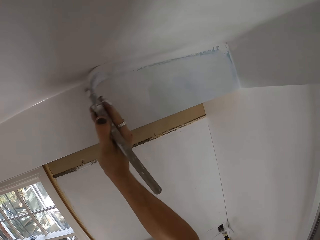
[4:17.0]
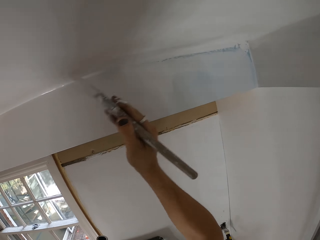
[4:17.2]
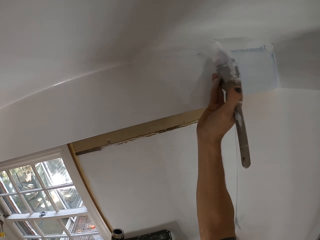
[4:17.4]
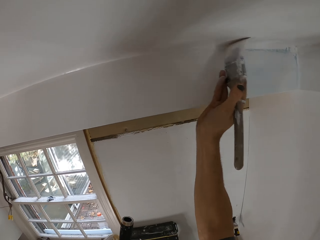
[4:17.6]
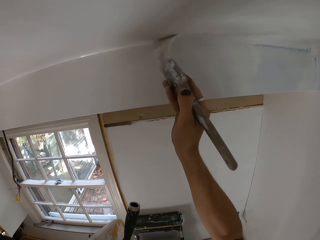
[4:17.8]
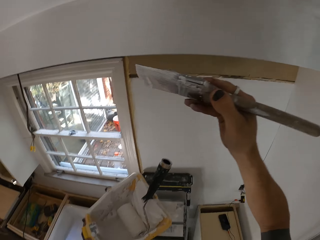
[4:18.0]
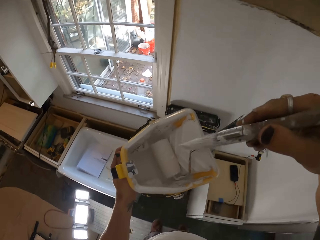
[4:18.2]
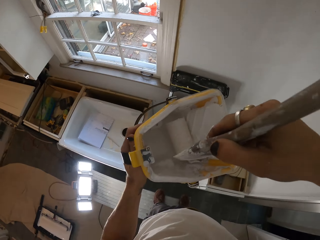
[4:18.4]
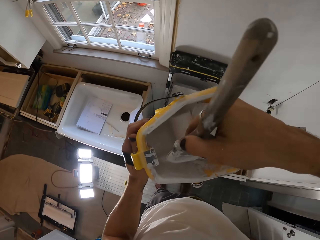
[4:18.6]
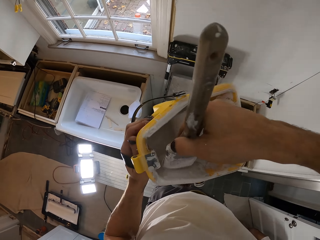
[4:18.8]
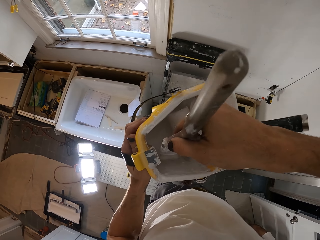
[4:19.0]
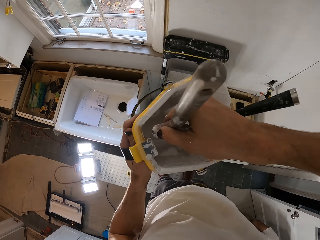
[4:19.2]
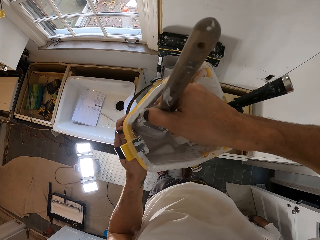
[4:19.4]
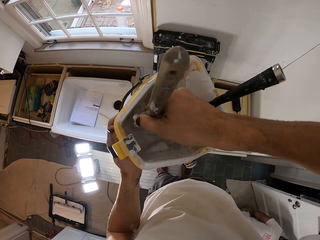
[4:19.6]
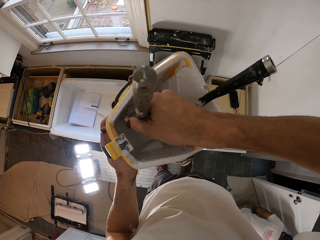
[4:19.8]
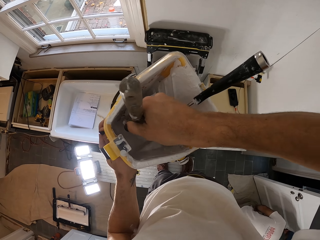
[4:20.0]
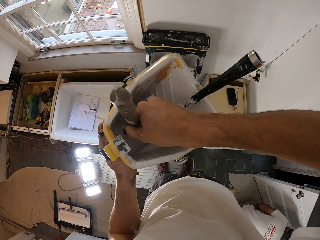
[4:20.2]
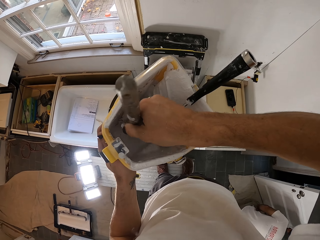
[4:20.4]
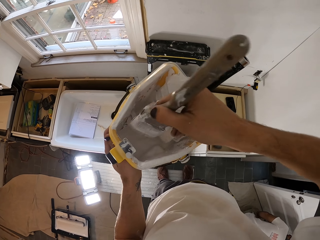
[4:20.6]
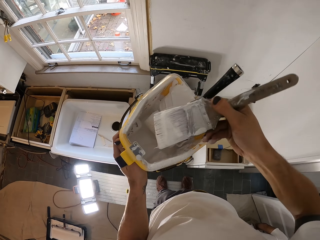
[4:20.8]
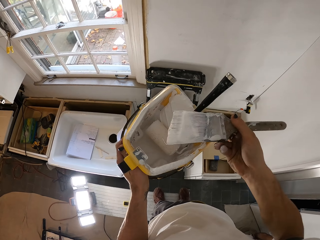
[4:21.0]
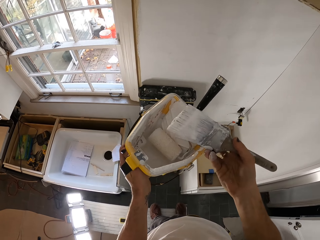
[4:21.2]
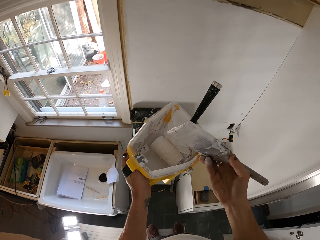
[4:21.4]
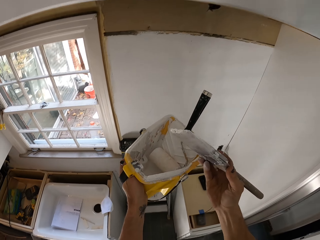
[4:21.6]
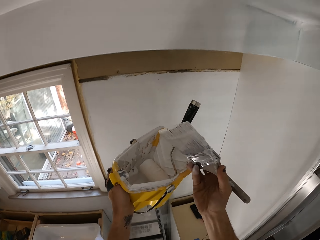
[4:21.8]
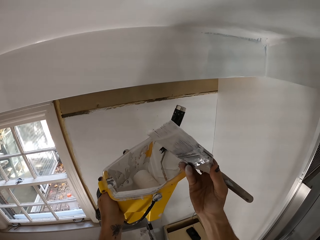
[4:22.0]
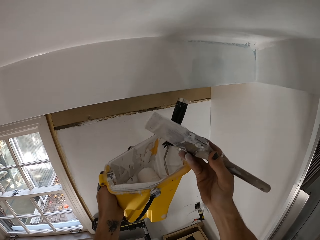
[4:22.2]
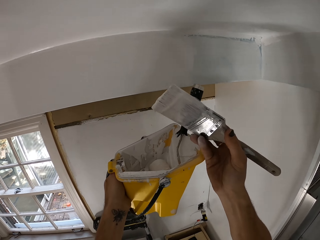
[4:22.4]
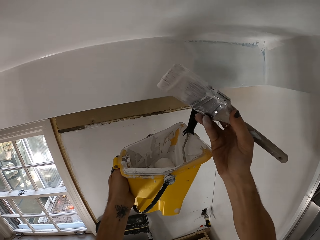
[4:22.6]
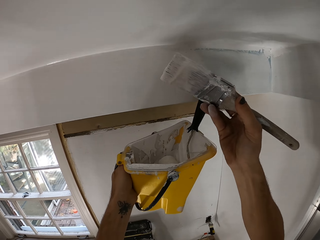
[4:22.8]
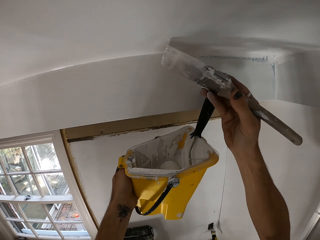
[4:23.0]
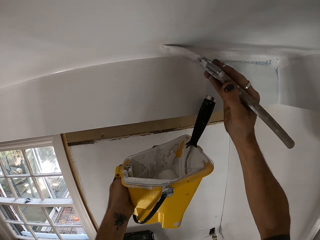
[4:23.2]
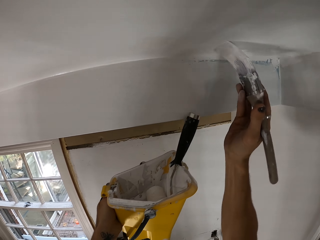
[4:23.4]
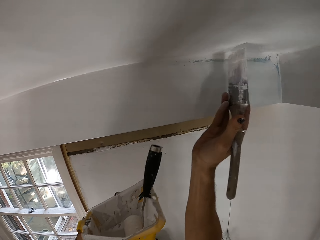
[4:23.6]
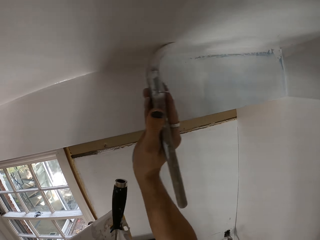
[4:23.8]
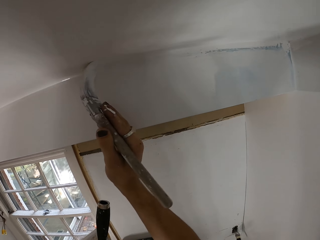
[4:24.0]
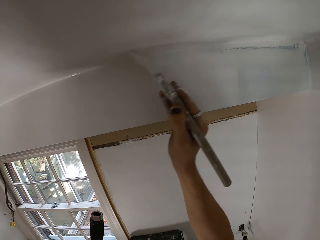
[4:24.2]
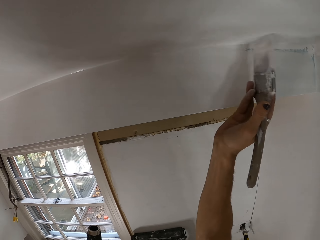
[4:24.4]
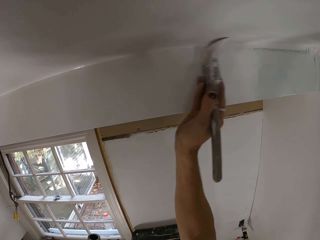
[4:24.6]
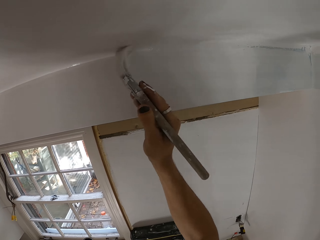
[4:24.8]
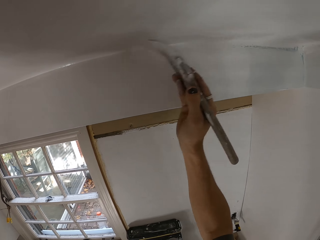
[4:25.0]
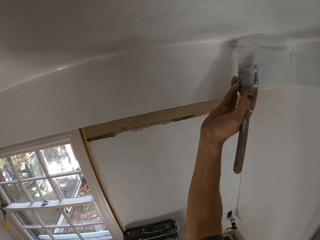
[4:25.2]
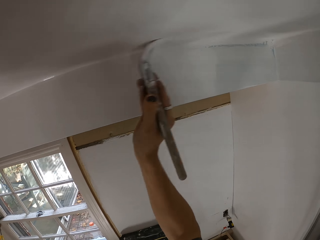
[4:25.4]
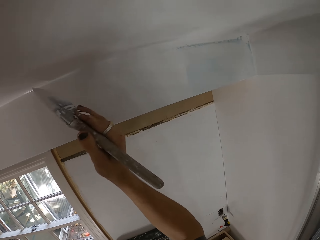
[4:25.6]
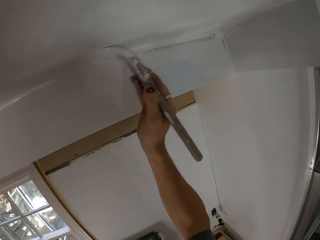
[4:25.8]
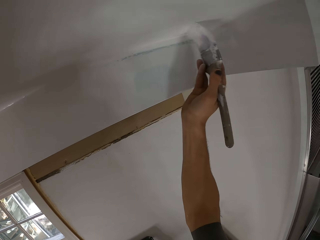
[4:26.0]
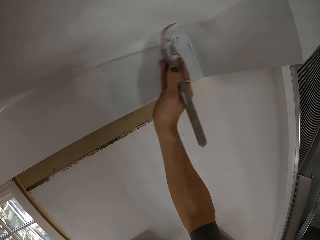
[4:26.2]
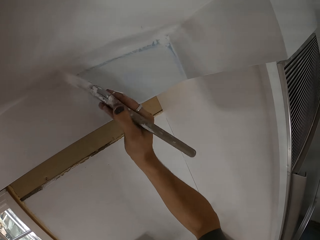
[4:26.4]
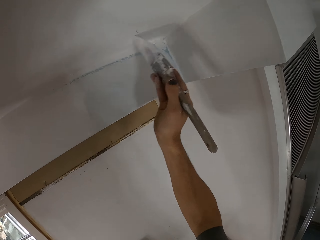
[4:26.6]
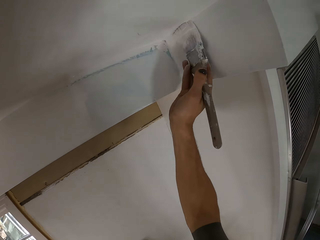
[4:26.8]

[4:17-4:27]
The camera wearer dips the brush in the paint. They paint on the wall.

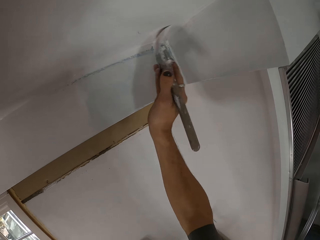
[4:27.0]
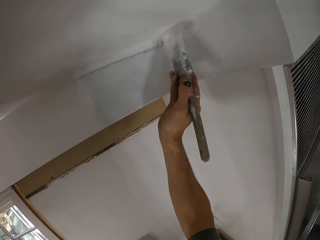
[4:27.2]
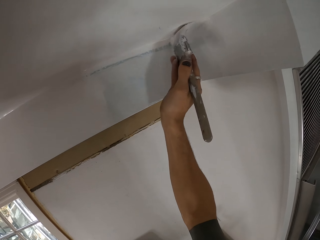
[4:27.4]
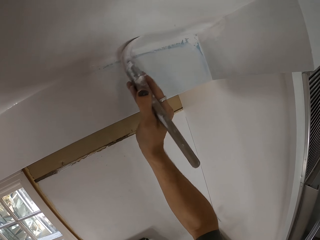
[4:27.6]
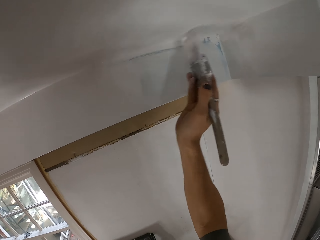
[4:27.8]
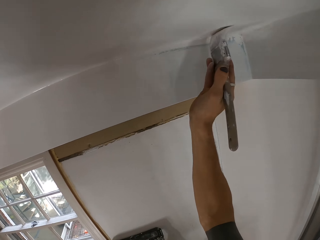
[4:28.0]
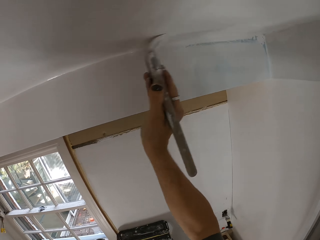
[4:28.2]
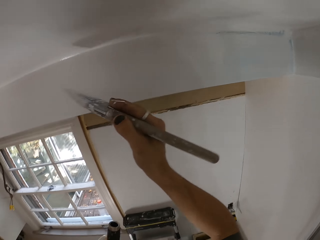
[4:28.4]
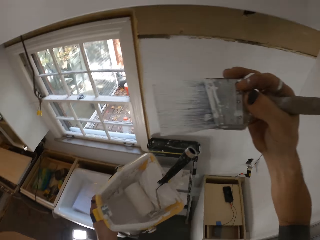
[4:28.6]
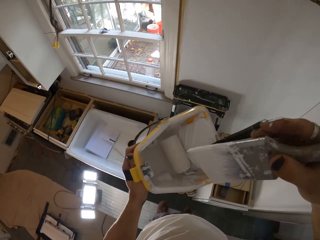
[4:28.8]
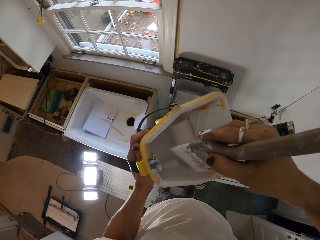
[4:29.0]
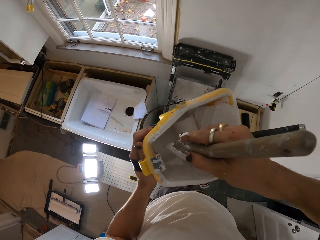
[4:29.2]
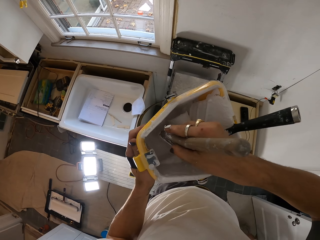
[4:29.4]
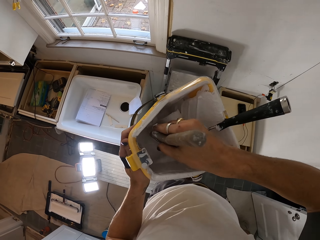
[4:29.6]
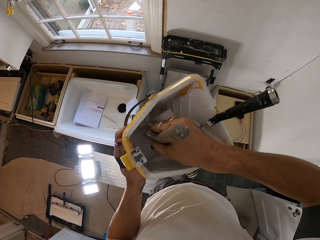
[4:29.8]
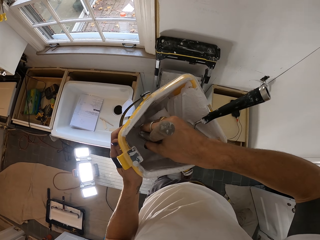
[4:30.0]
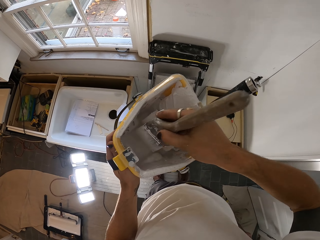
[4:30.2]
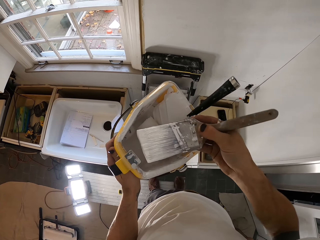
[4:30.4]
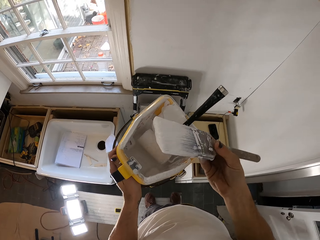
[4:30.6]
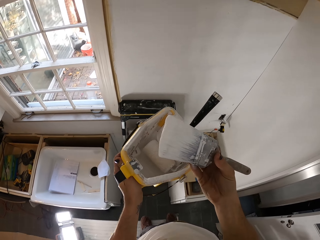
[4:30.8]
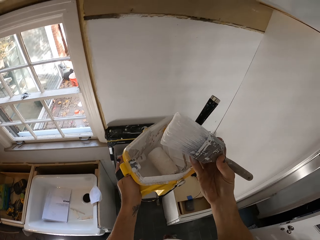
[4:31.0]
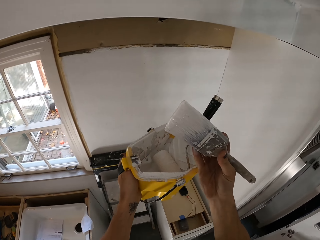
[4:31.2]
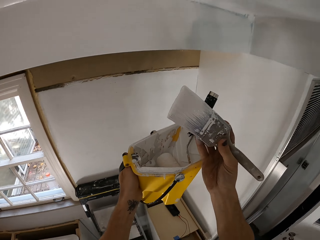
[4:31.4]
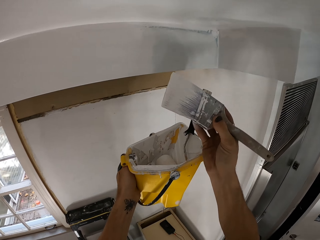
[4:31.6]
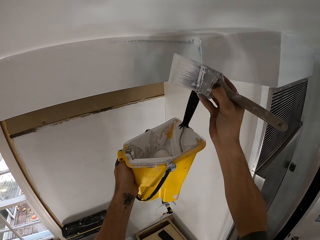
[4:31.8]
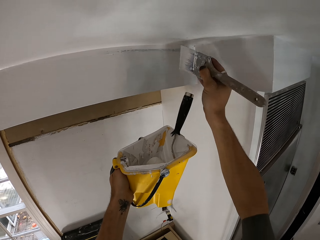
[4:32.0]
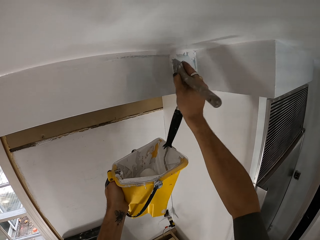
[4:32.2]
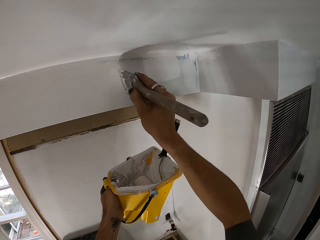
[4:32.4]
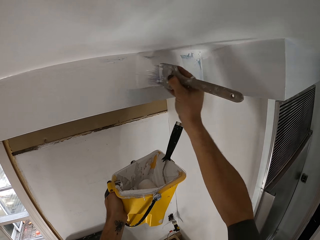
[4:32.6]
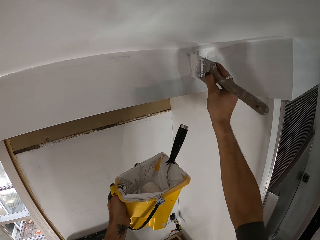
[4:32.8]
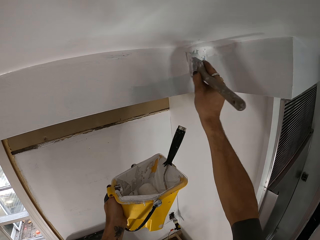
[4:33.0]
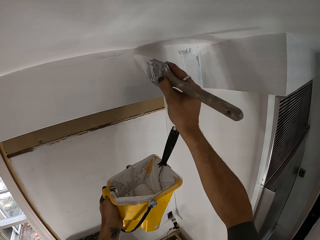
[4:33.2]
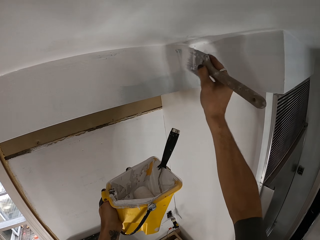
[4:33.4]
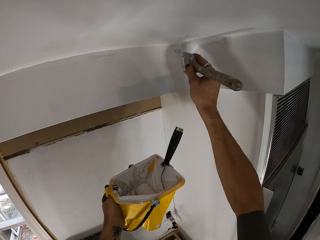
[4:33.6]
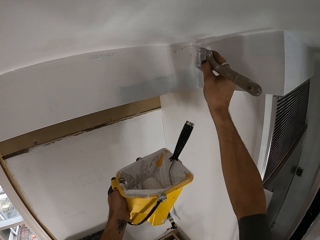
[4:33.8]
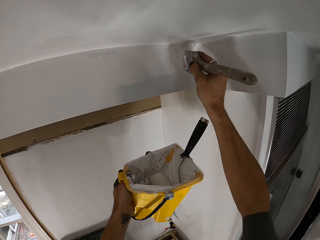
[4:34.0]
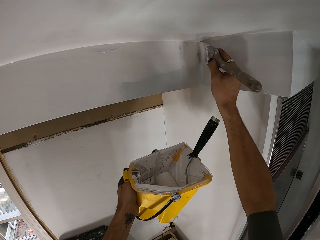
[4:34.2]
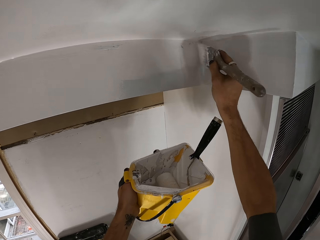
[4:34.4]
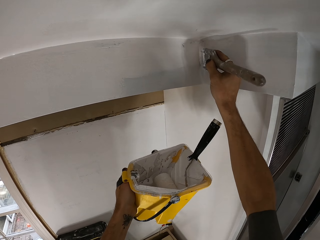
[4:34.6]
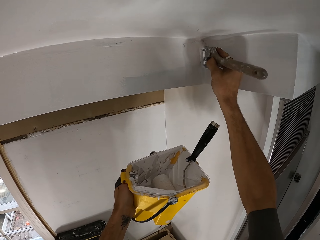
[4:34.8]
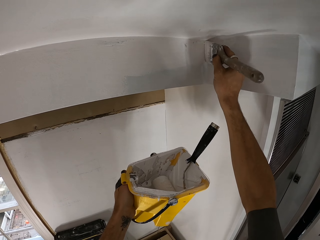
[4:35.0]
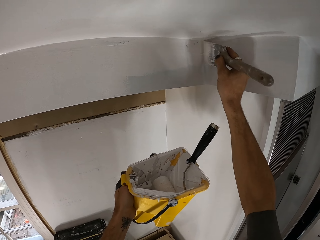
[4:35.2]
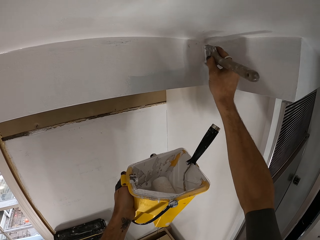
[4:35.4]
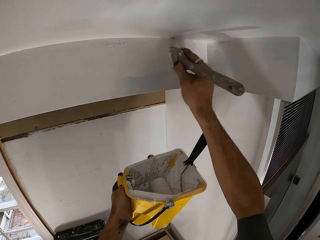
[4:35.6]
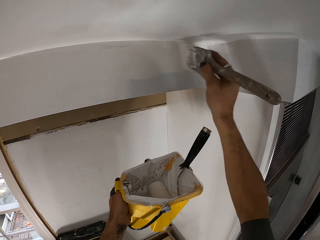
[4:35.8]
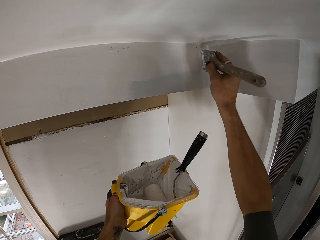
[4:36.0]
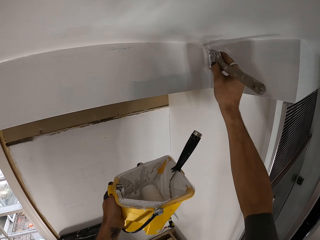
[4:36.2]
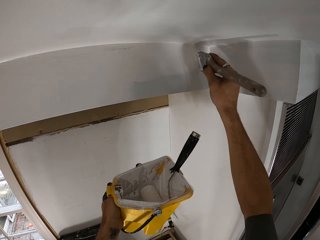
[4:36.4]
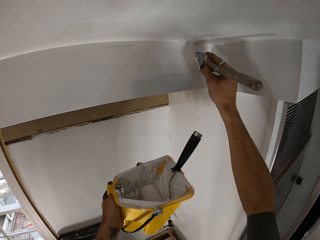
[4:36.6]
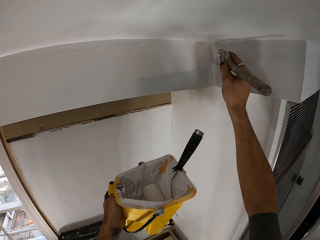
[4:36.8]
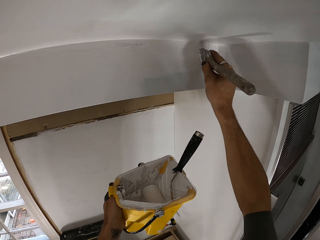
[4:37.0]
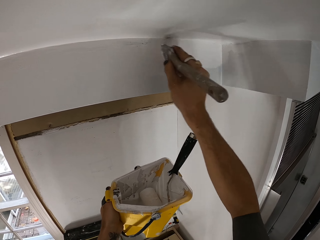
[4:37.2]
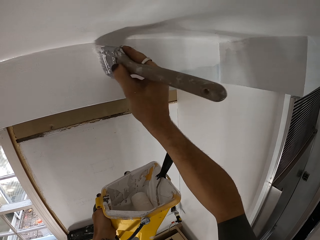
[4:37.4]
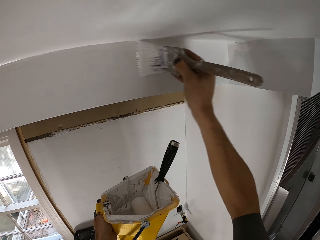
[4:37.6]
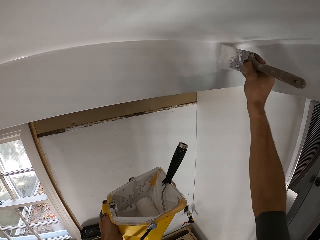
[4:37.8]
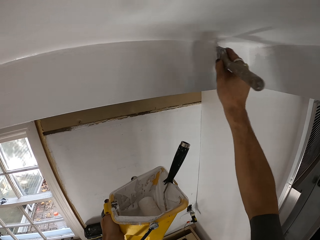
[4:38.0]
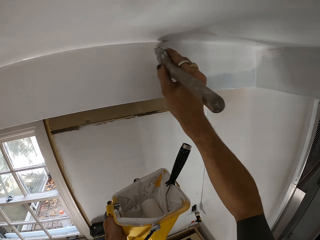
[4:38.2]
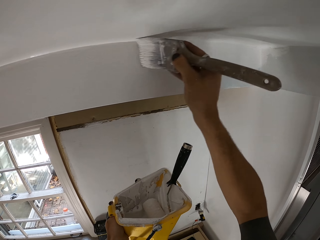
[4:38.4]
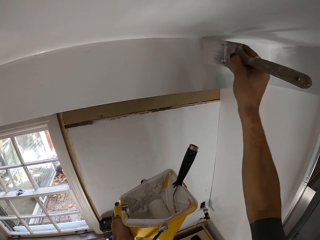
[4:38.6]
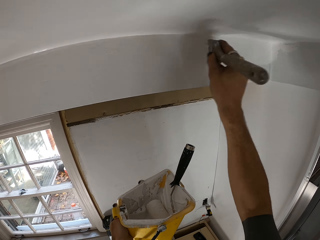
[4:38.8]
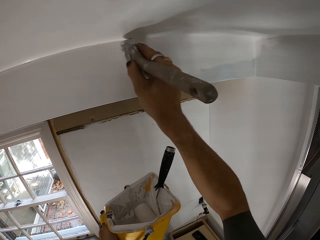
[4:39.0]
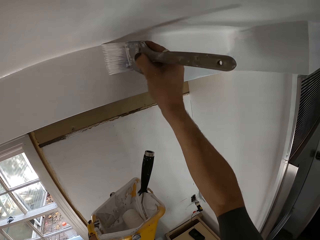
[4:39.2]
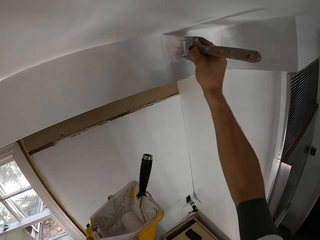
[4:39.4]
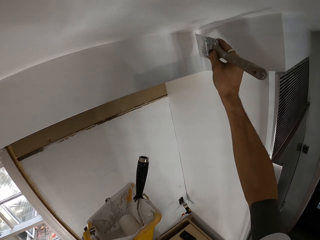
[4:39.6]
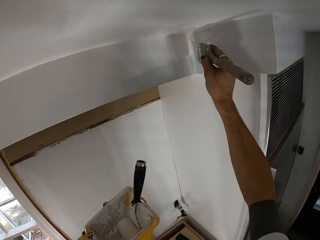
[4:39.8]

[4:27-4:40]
The camera wearer dips the brush in the paint. They paint on the wall.
